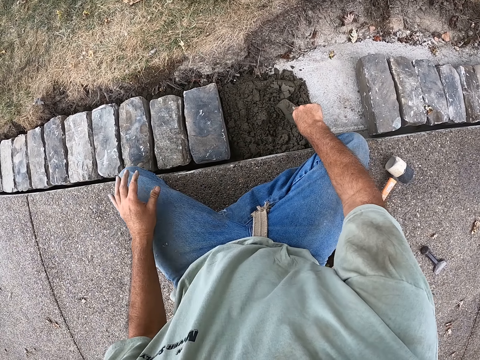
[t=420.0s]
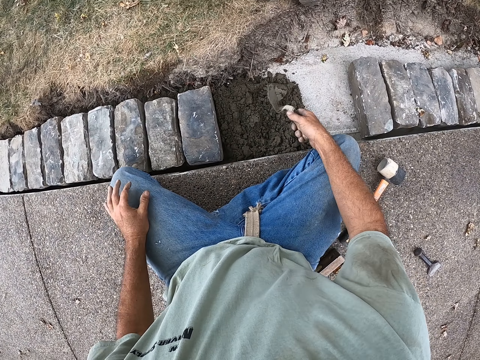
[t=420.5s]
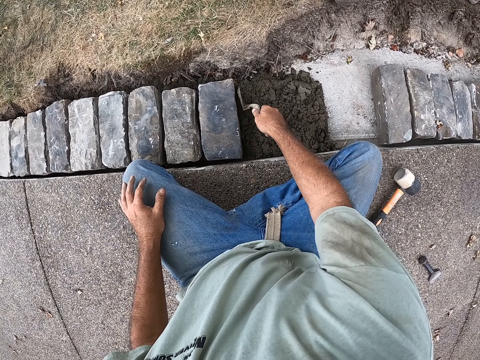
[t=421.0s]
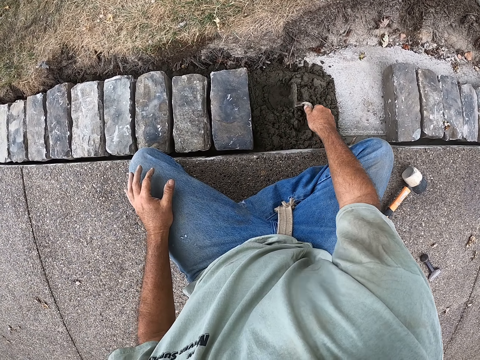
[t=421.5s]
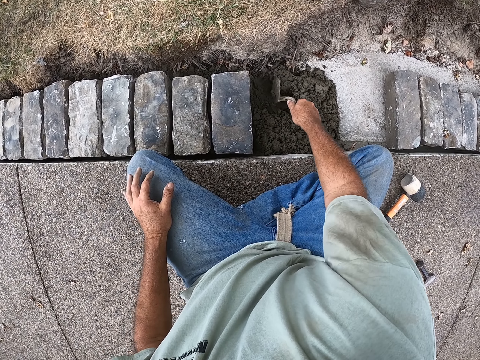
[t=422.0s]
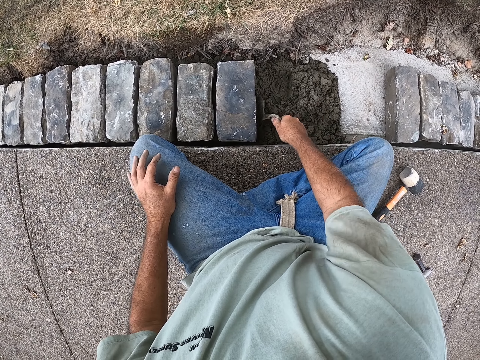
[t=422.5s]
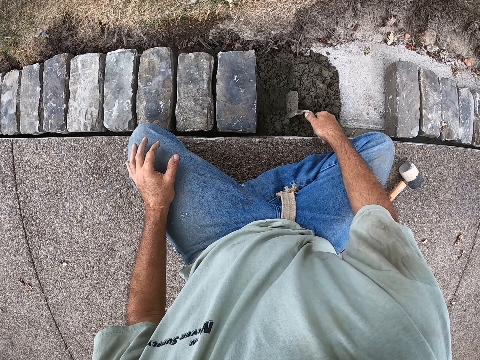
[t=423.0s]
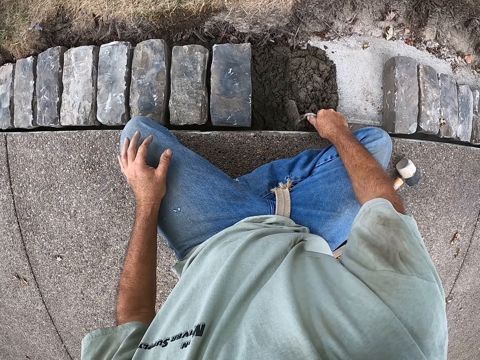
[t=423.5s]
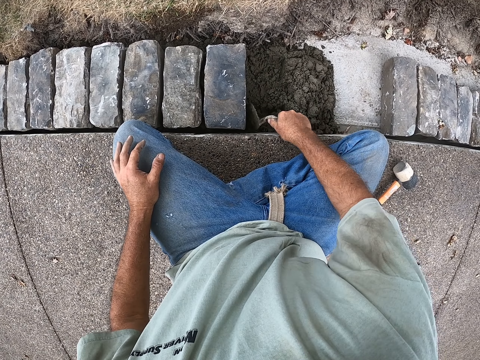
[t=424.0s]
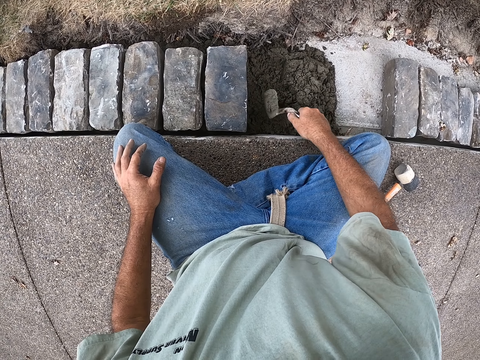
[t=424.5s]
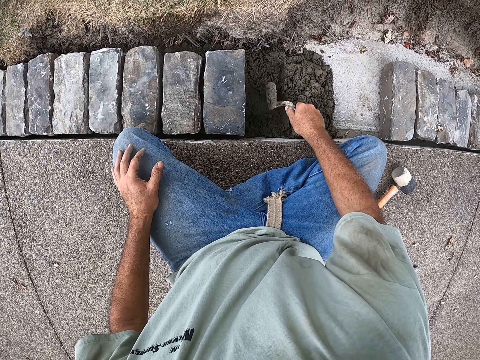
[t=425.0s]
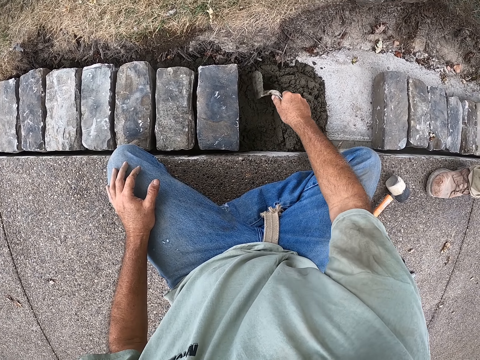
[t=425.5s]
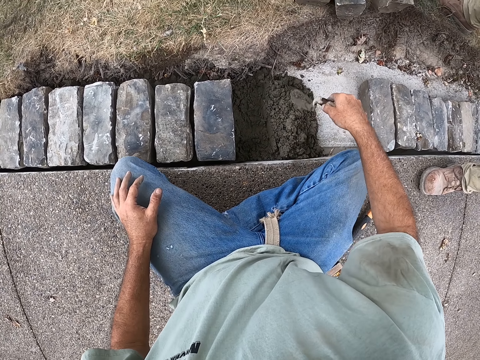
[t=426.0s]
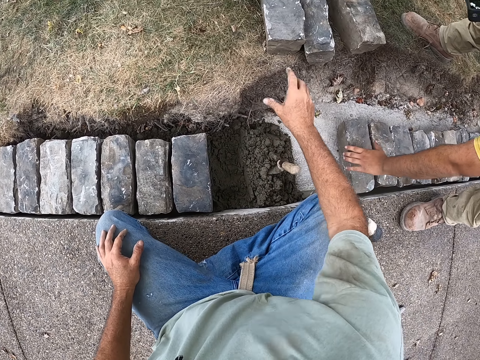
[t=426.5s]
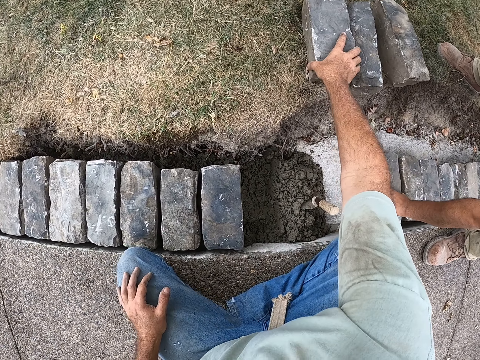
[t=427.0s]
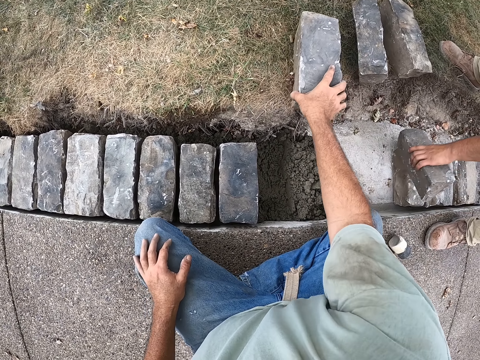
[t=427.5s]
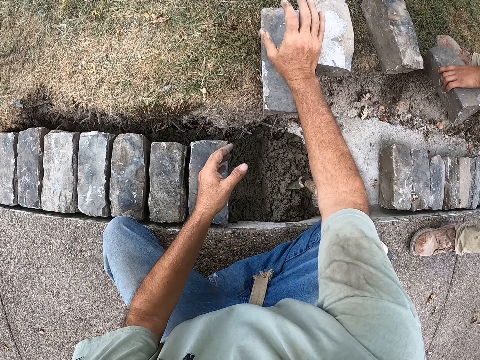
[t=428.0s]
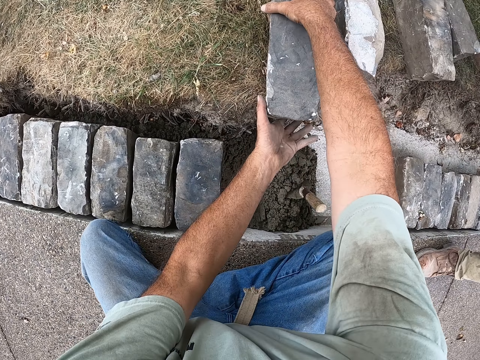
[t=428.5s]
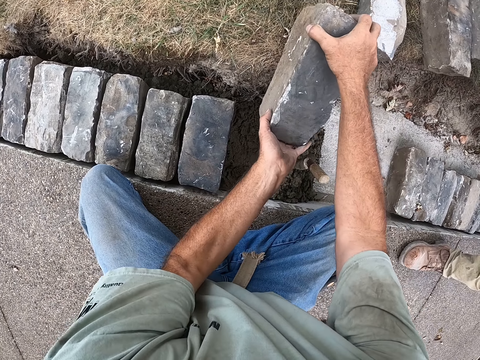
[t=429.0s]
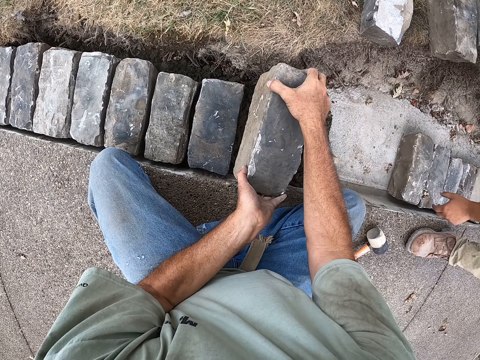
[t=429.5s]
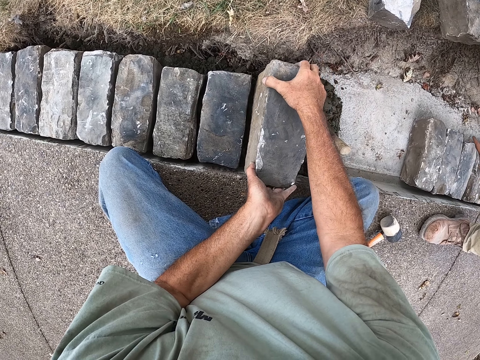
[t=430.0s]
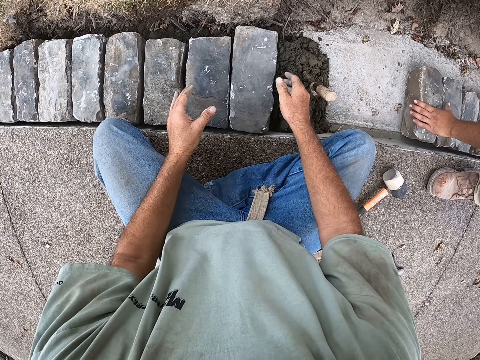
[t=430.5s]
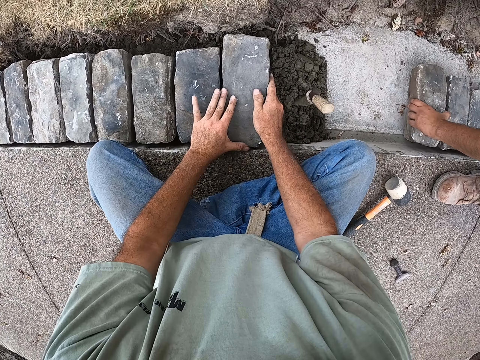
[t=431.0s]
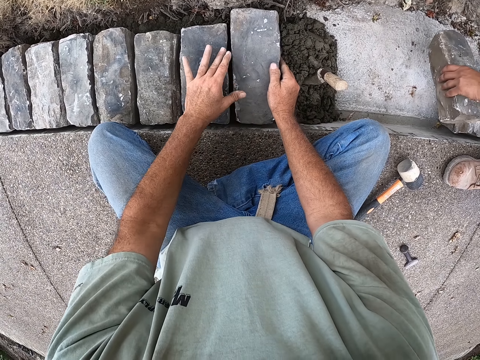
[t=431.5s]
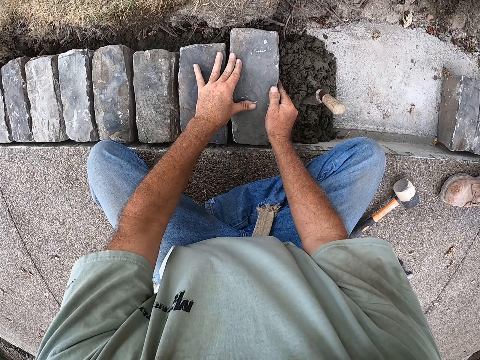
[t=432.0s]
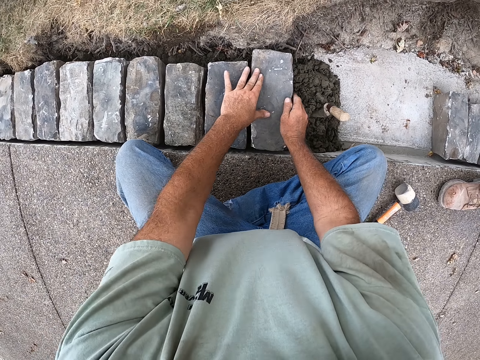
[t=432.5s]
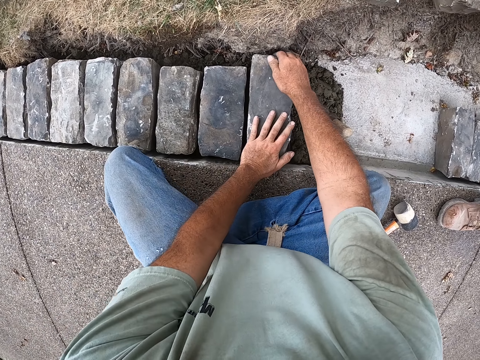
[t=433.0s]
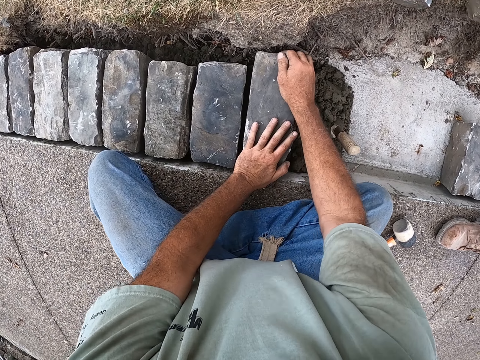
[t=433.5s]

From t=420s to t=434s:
The camera wearer picks up the building trowel. They spread the cement with the building trowel. They place the building trowel down. They pick up the block. They place the block down. They touch the block.

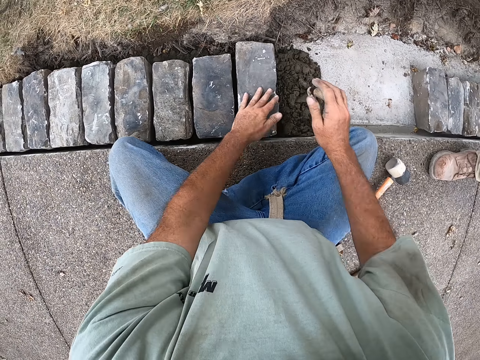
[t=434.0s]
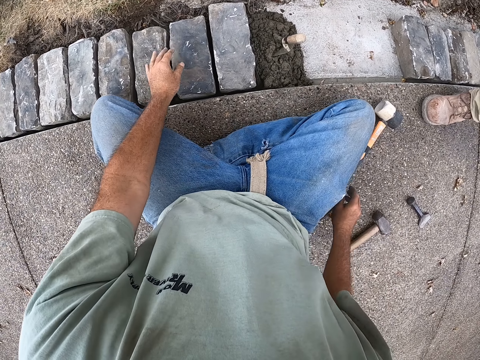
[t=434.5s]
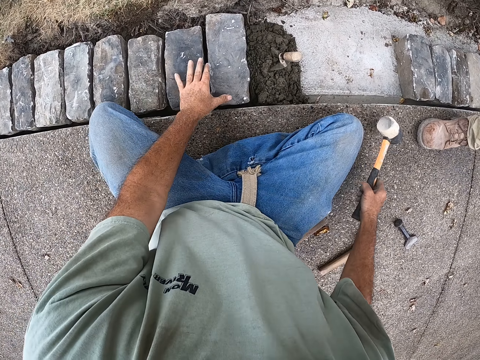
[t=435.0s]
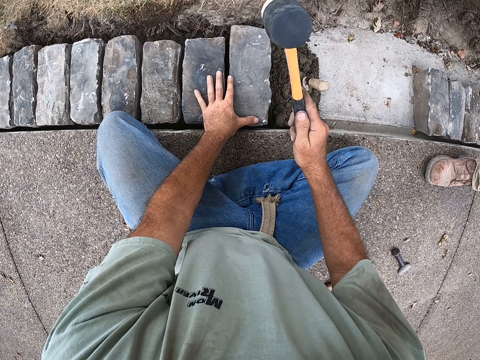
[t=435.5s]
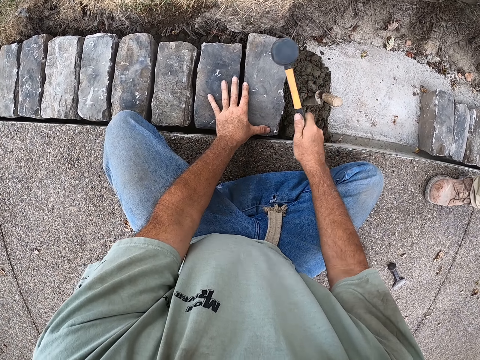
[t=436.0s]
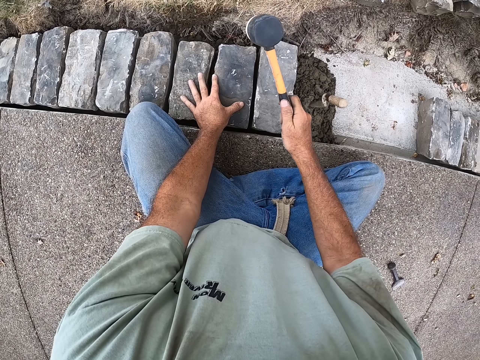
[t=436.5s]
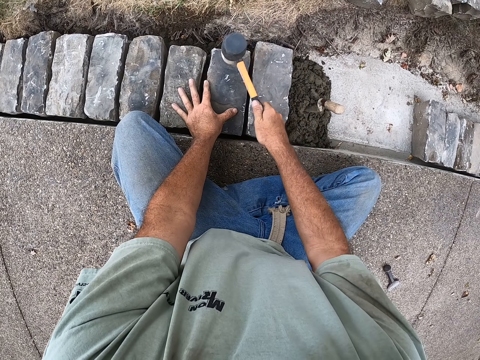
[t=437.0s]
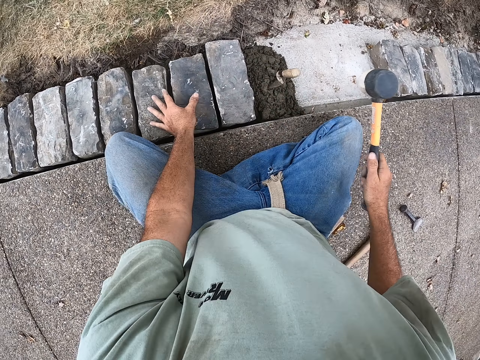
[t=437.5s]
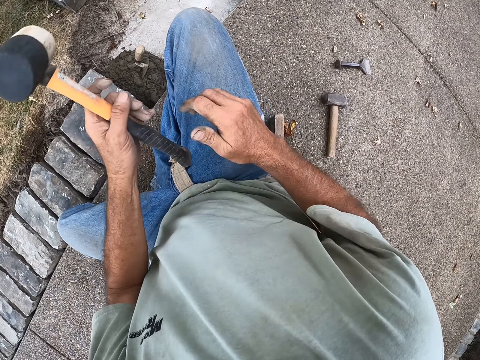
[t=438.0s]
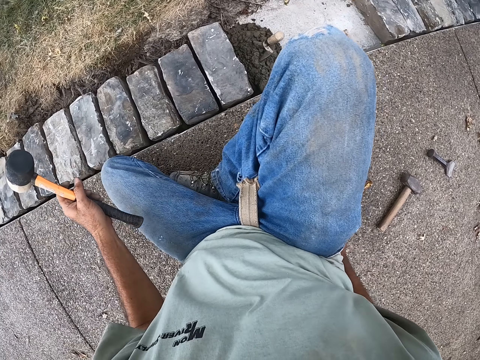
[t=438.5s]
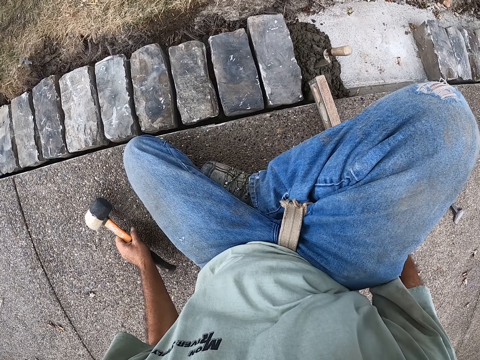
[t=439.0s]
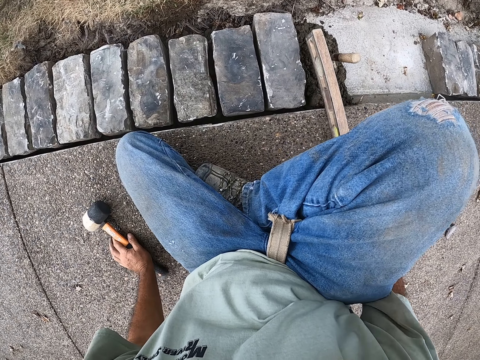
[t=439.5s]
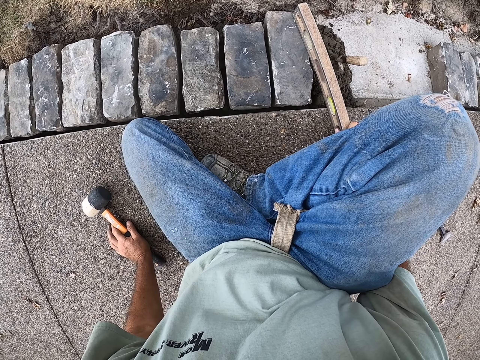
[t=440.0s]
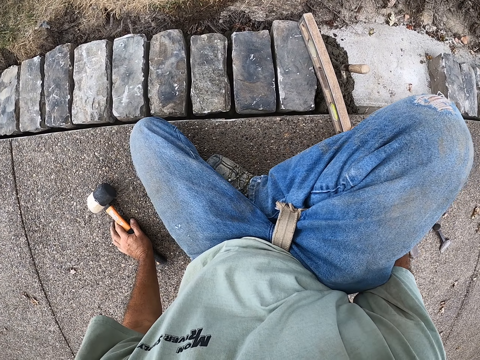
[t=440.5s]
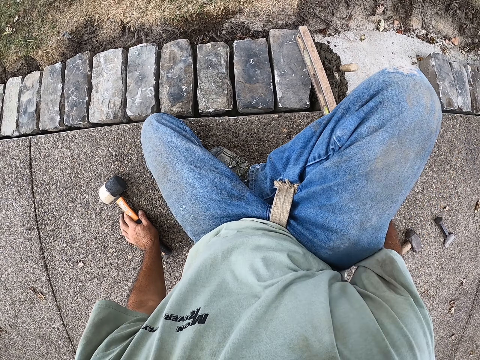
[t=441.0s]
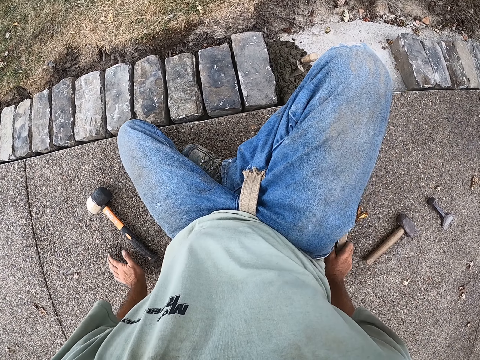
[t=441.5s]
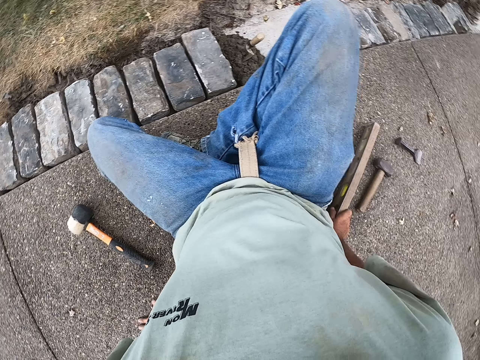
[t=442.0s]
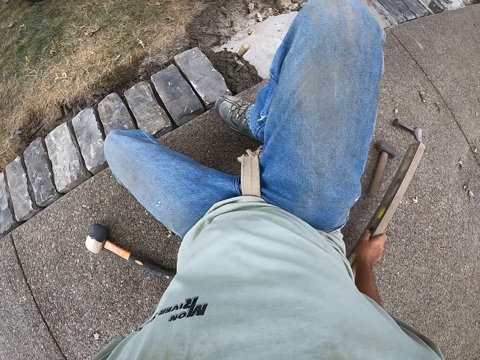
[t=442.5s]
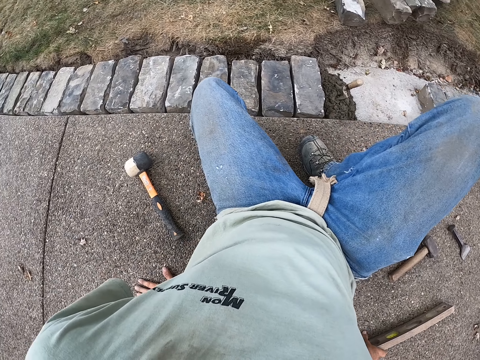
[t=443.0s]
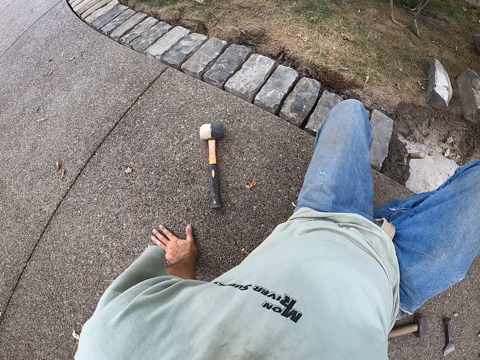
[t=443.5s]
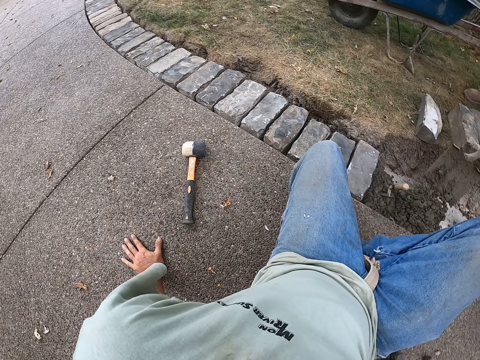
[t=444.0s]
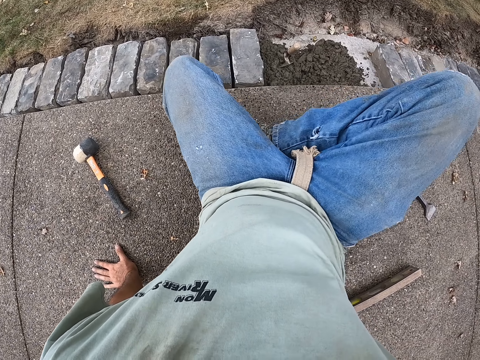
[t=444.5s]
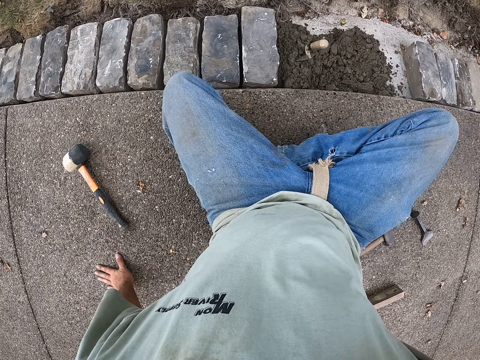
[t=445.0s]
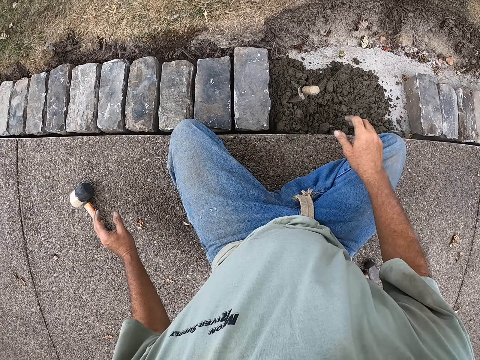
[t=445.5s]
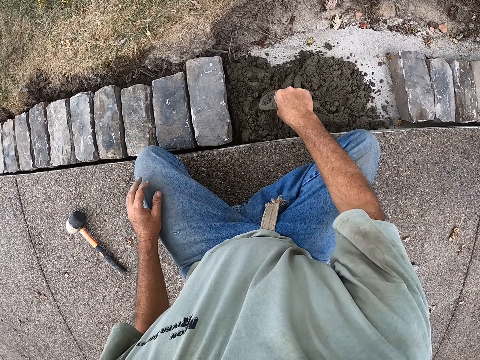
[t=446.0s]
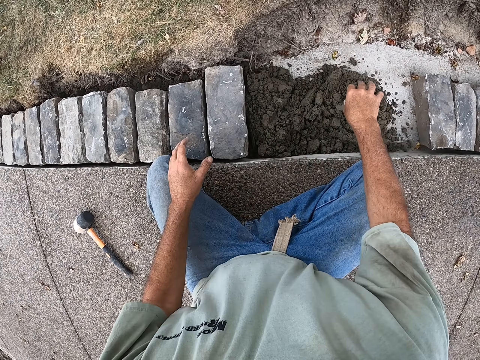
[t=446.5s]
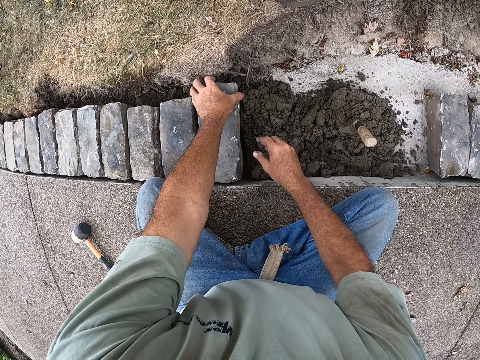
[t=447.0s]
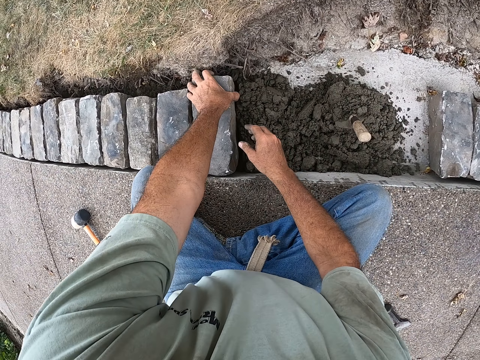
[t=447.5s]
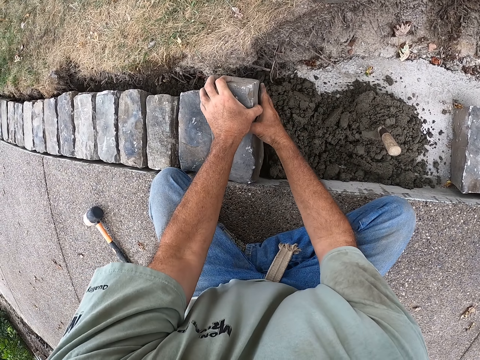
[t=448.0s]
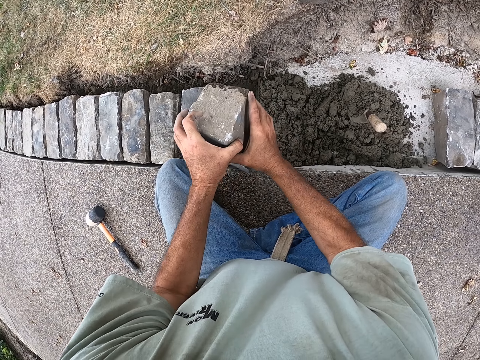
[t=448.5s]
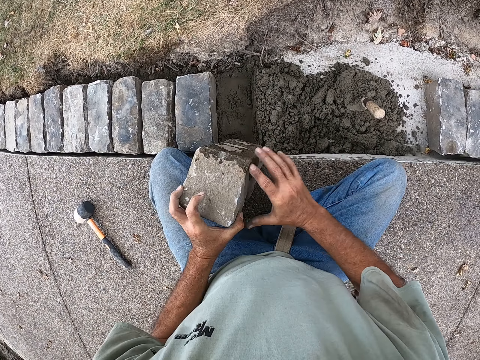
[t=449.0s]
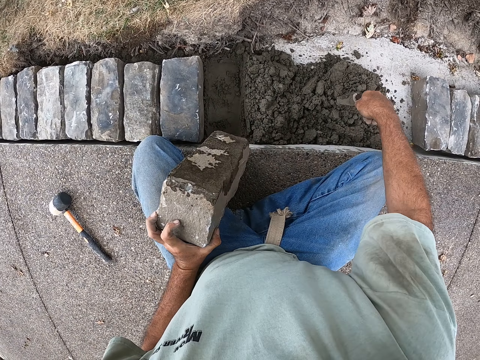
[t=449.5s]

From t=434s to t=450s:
The camera wearer picks up the mallet. They hit the block with the mallet. They hold the mallet. They pick up the spirit level. They hold the spirit level. They place the spirit level down. They move. They support themselves on the ground. They pick up the building trowel. They pick up the block.
